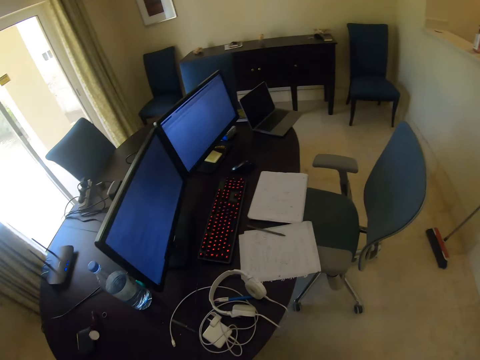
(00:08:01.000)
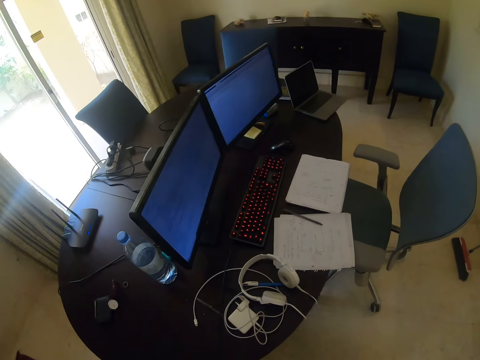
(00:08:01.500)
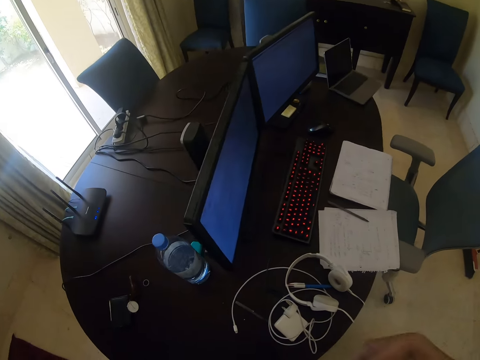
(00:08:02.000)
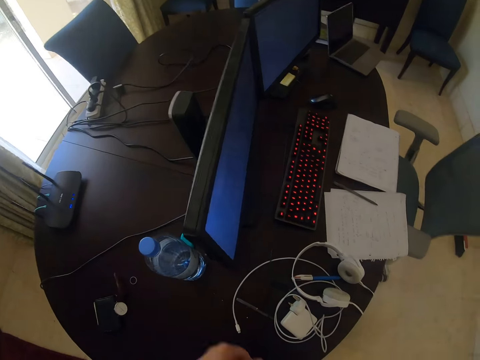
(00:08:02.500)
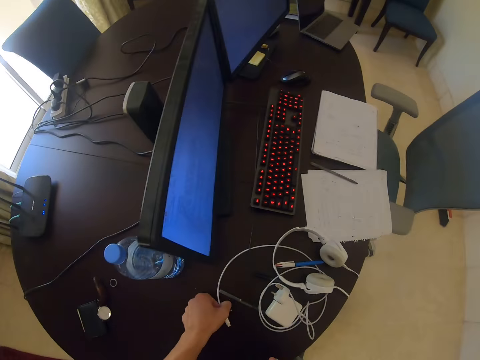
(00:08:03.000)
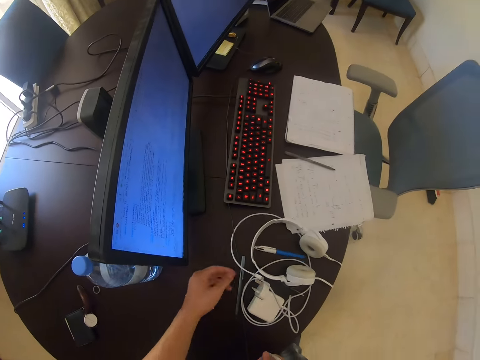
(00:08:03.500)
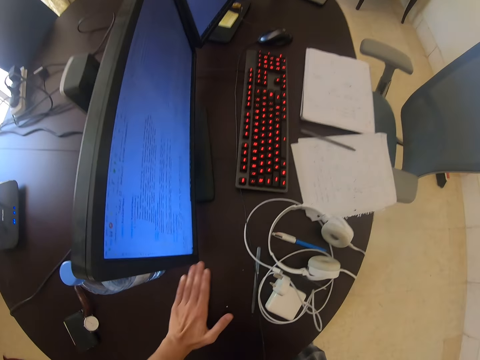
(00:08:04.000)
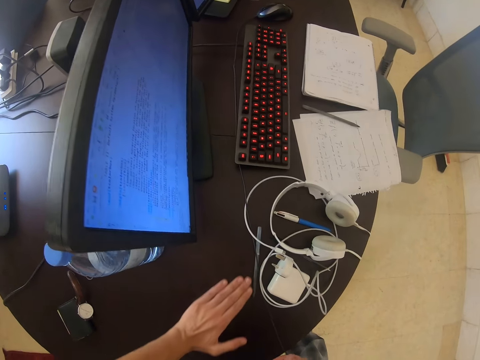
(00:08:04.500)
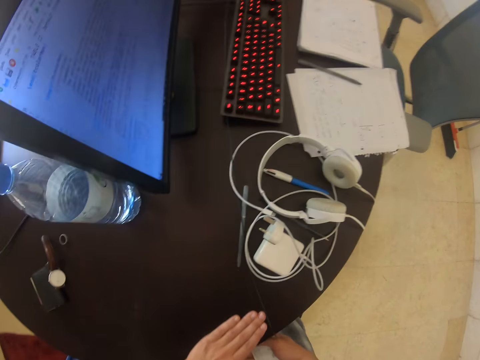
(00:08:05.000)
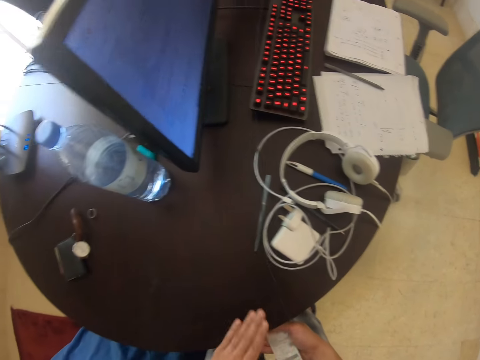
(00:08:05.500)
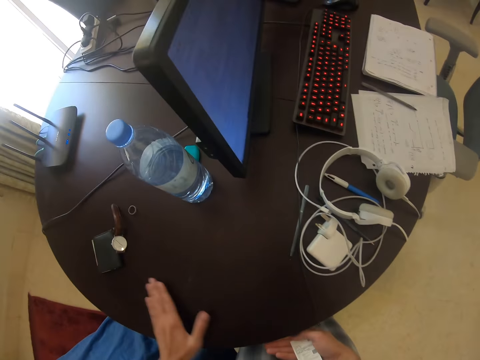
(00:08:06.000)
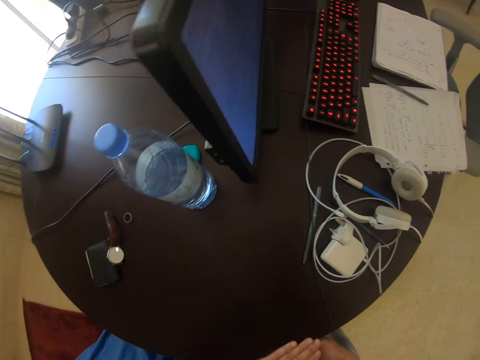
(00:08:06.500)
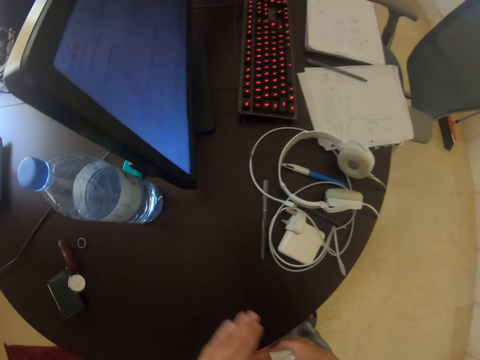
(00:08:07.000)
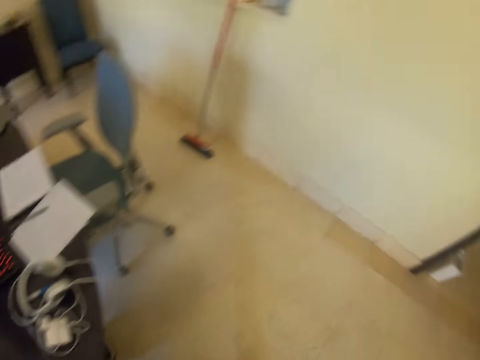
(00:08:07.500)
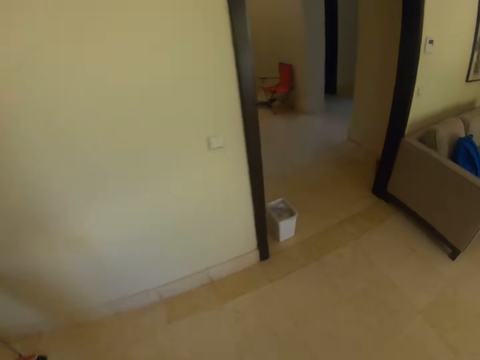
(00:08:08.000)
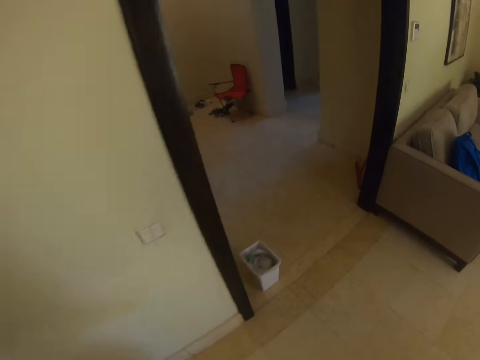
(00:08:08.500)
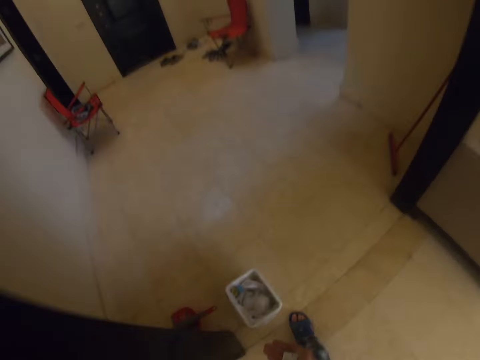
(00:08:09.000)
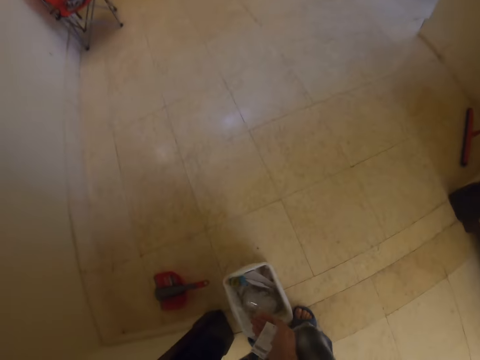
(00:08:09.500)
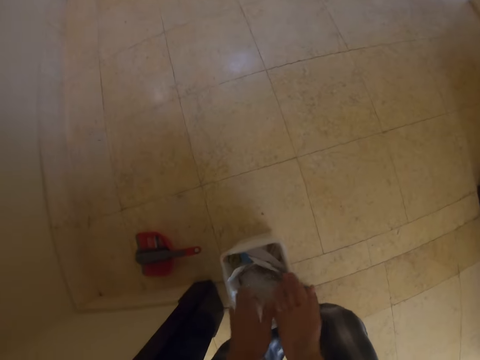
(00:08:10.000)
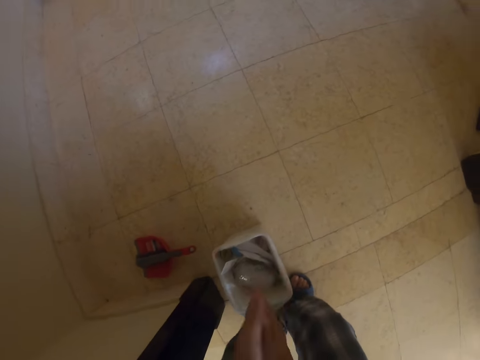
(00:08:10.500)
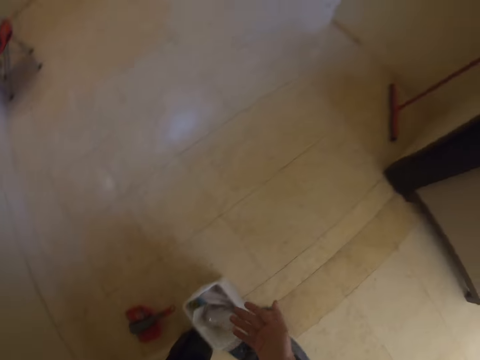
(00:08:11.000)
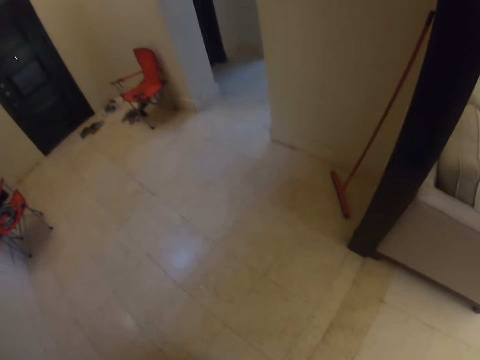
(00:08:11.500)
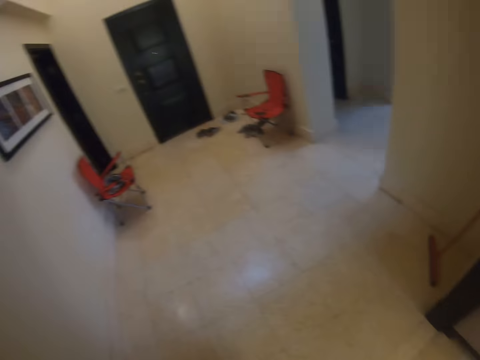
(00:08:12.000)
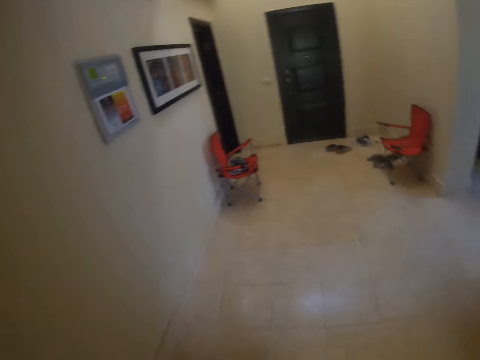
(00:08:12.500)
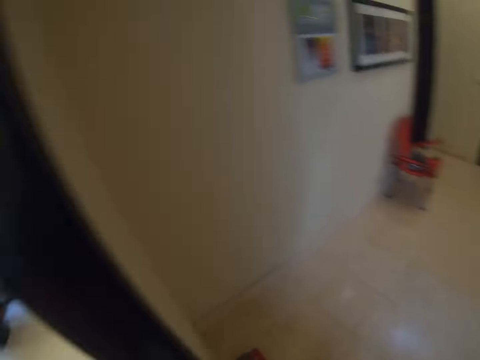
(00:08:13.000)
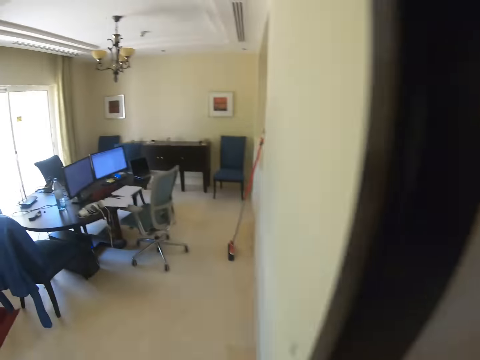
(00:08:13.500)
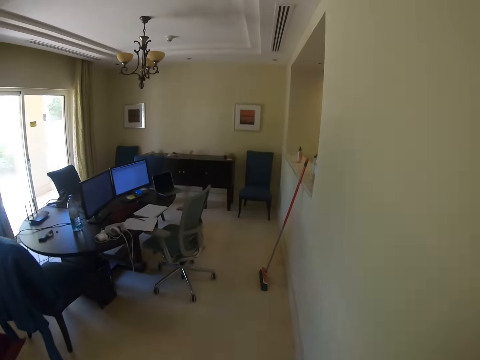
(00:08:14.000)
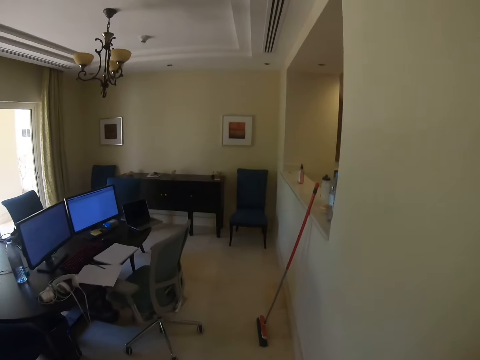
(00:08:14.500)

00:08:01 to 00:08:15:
The camera wearer moves a cable on the table. He wipes the dirt on the table with his hand. He walks towards the dirt trash. He puts dirt in the dirt trash. He walks around the house.

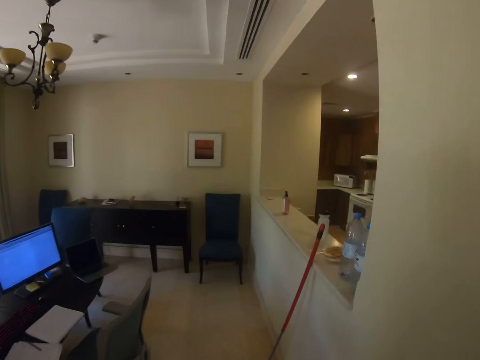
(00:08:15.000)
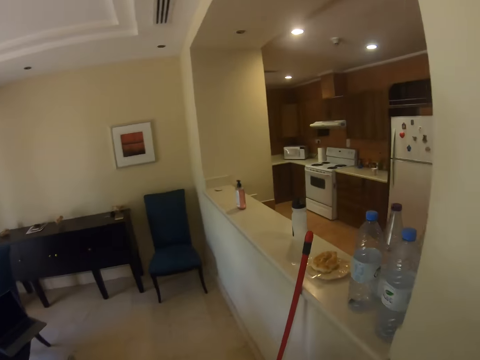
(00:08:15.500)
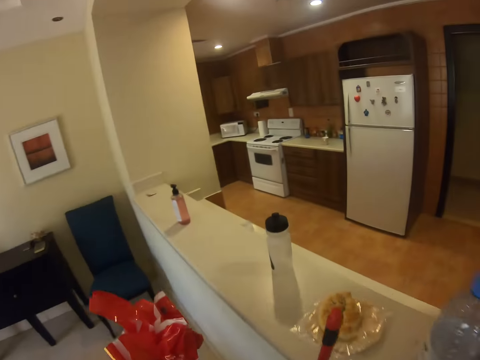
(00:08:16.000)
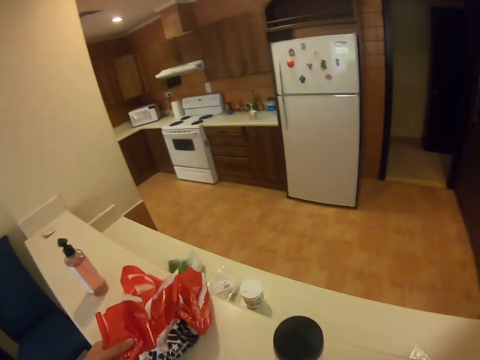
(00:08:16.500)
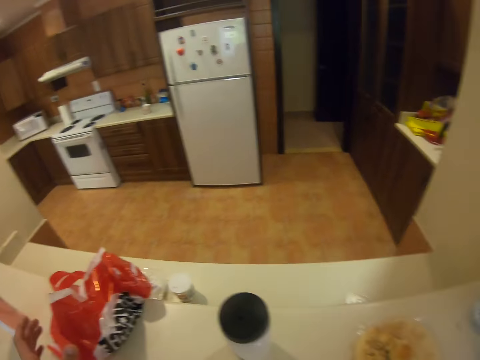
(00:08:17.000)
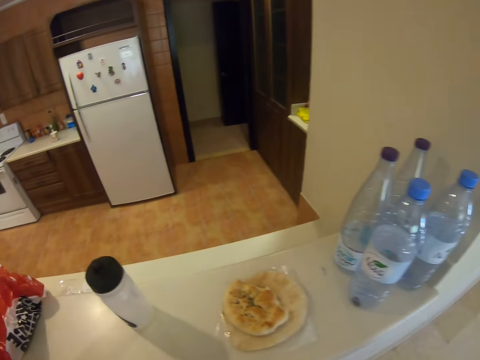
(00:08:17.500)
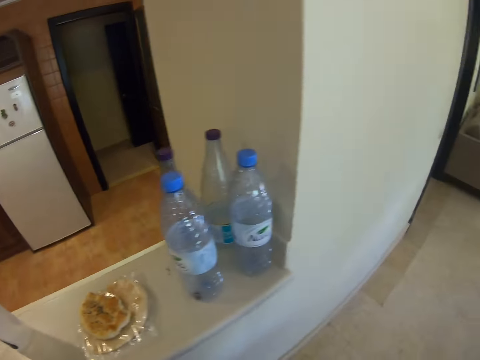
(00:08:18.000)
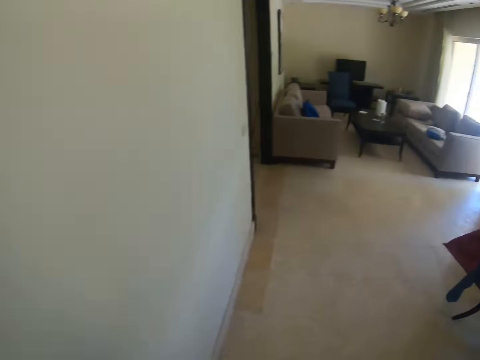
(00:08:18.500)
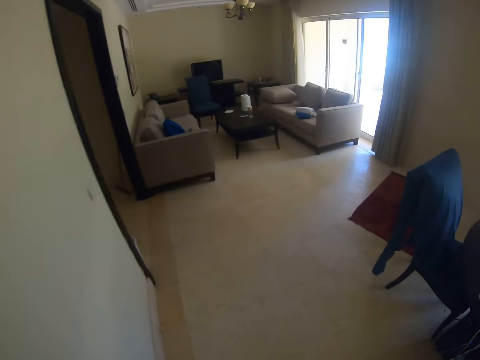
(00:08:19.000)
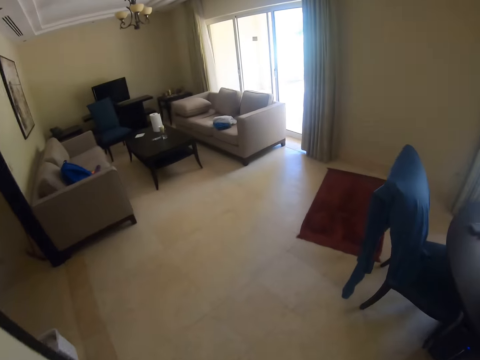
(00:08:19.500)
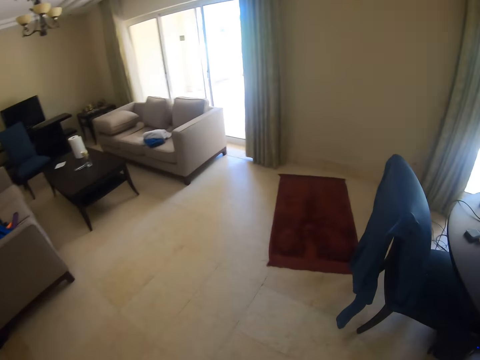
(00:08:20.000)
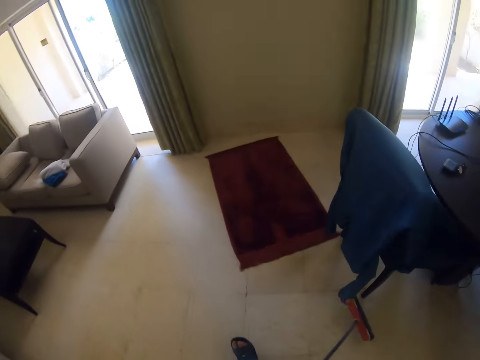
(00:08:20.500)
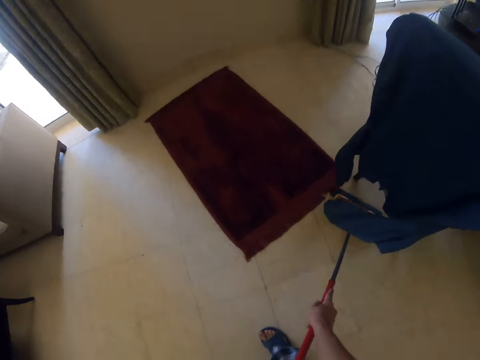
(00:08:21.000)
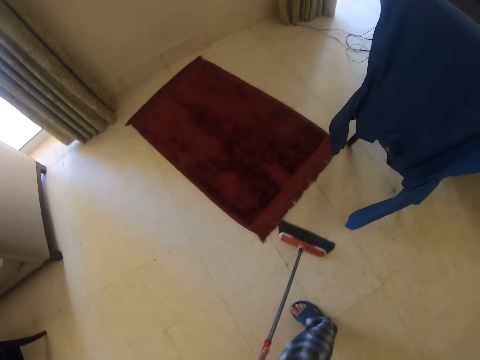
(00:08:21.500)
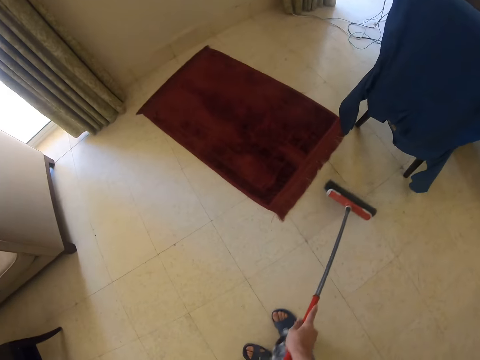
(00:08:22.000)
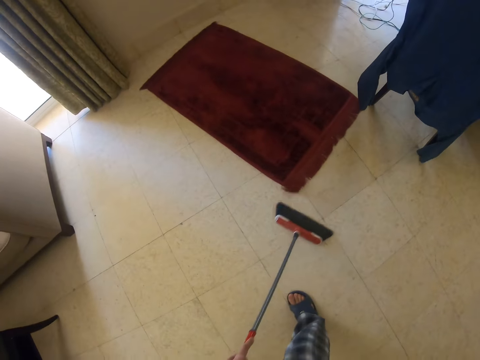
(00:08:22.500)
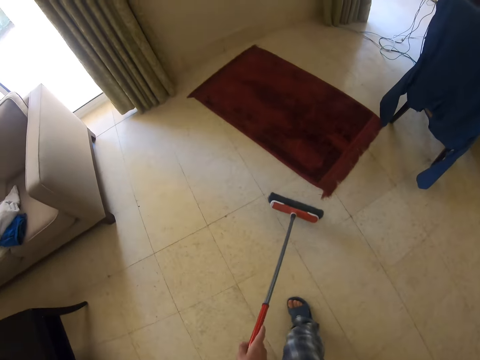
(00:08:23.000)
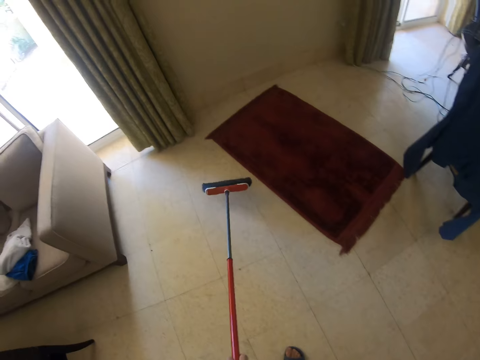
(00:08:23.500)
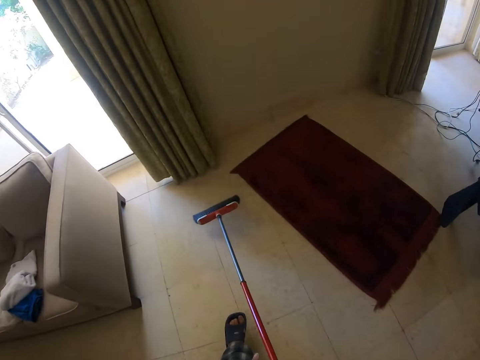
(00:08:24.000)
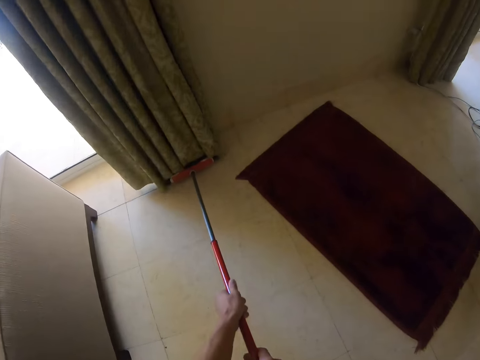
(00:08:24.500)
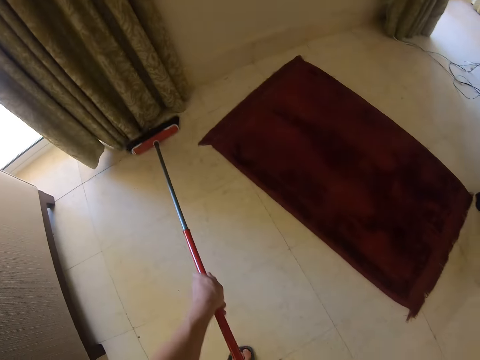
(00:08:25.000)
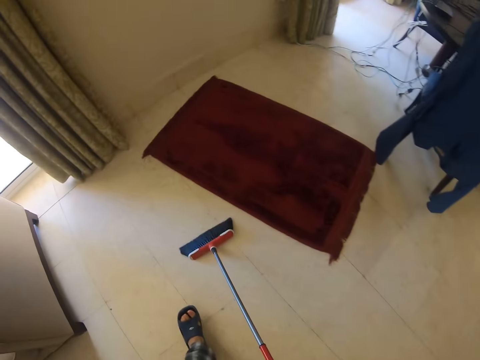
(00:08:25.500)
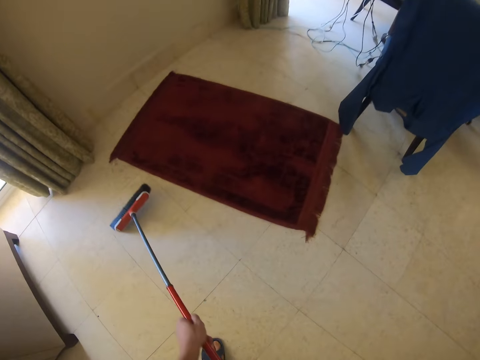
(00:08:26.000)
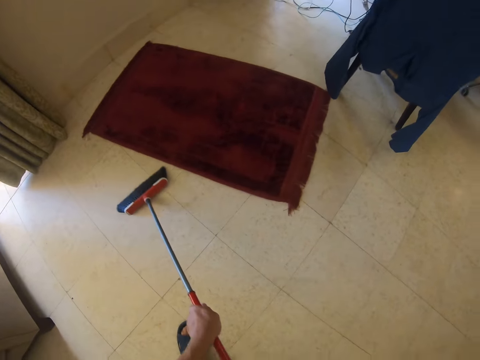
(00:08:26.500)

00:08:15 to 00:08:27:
The camera wearer puts paper on the wall. They place the red plastic bag on a bench. They walk around the house. They sweep the house floor with a brush.
